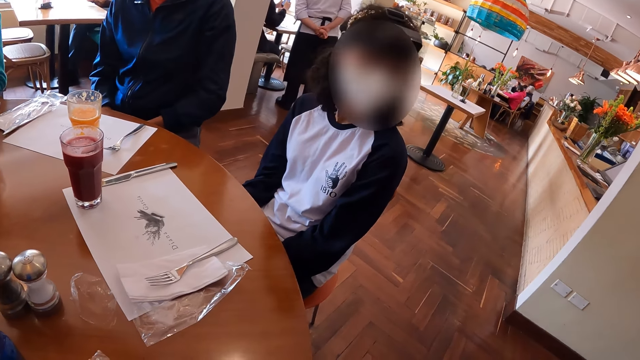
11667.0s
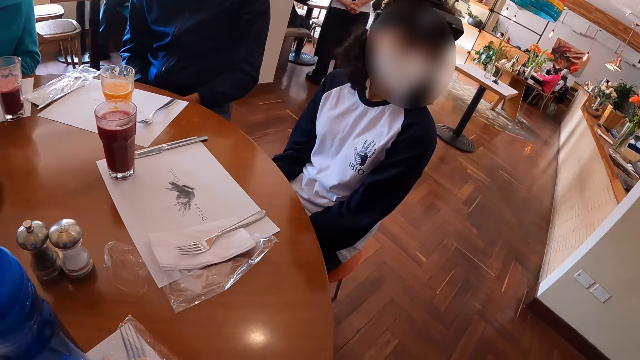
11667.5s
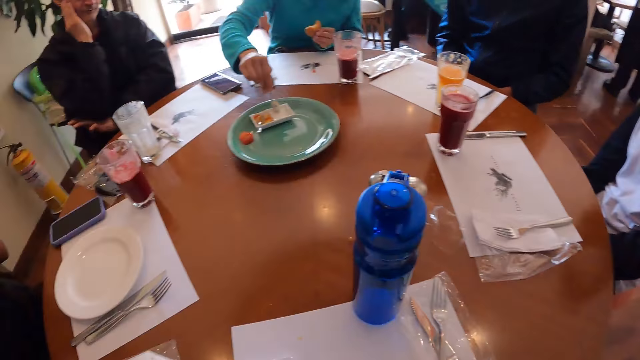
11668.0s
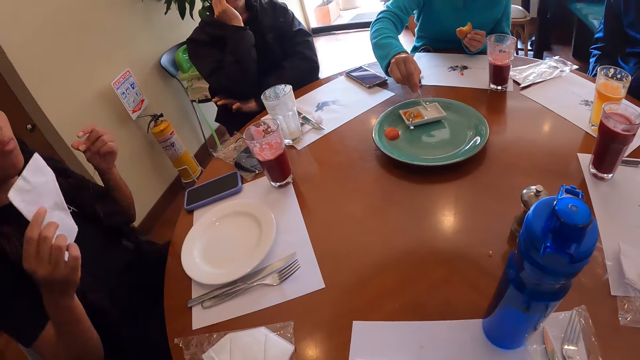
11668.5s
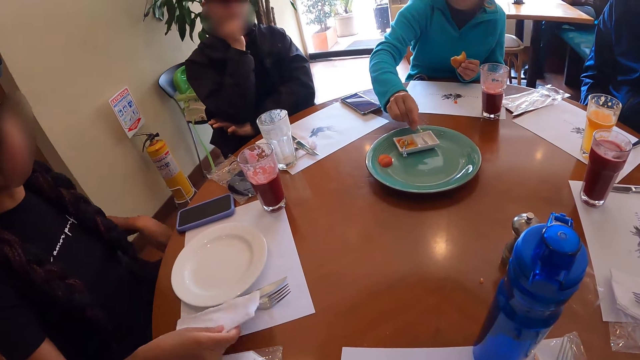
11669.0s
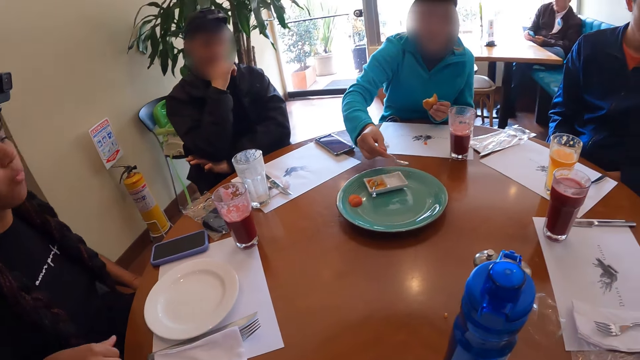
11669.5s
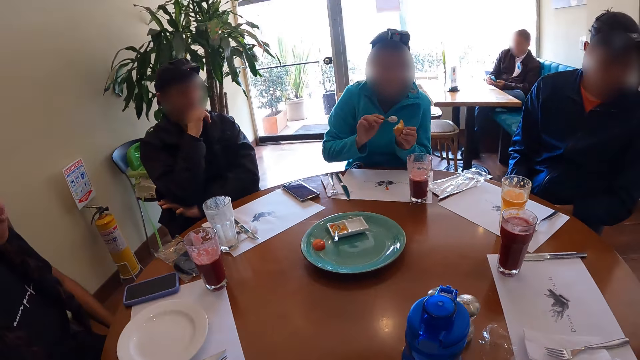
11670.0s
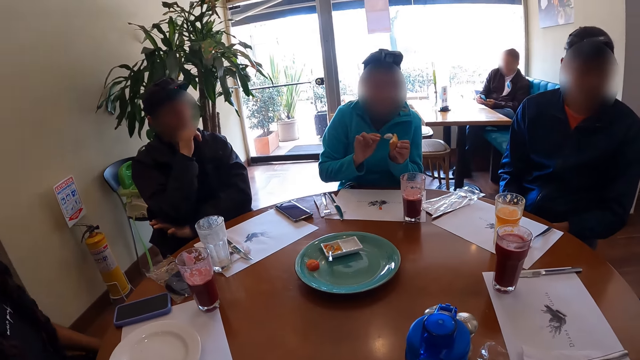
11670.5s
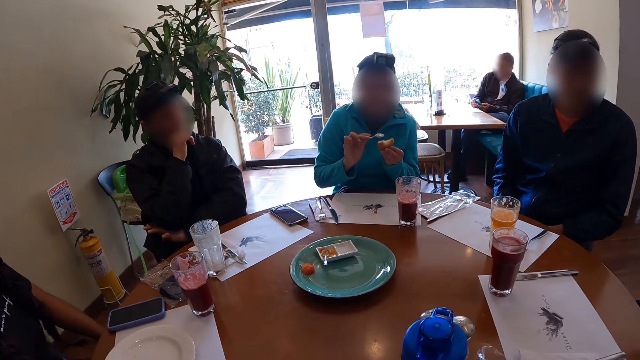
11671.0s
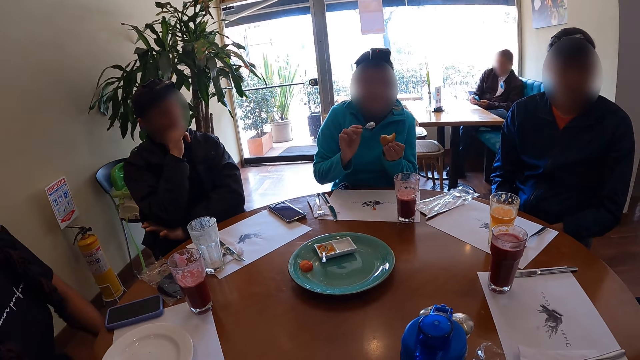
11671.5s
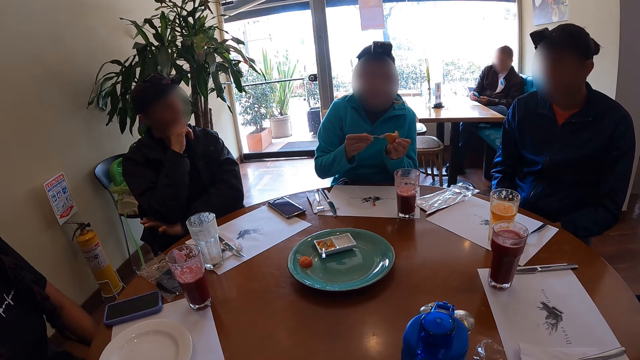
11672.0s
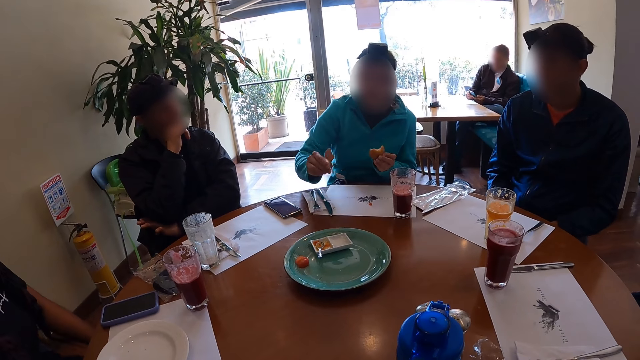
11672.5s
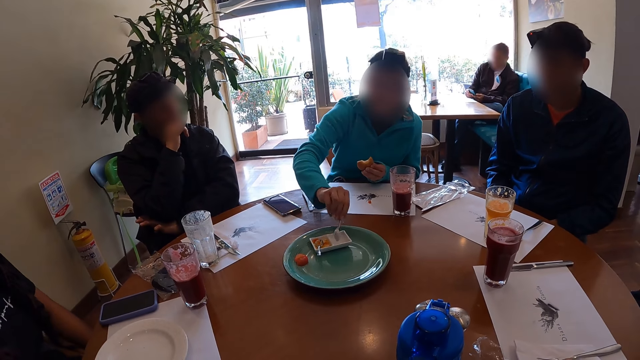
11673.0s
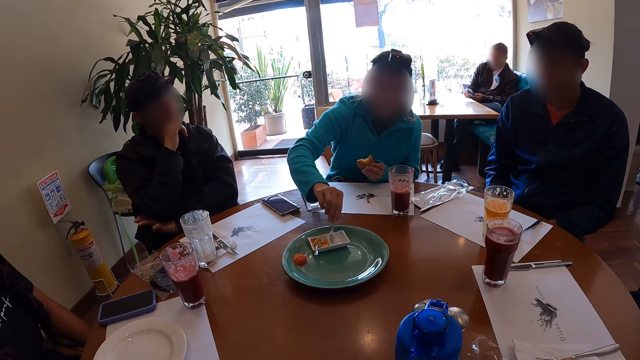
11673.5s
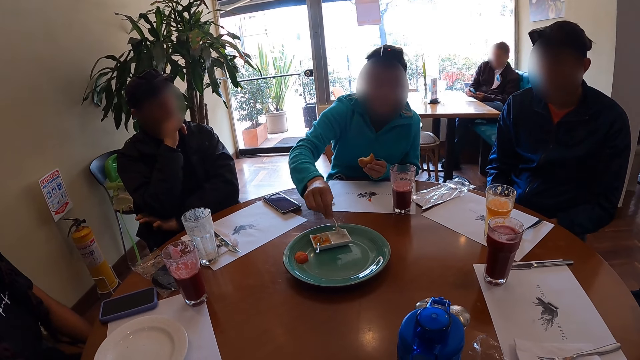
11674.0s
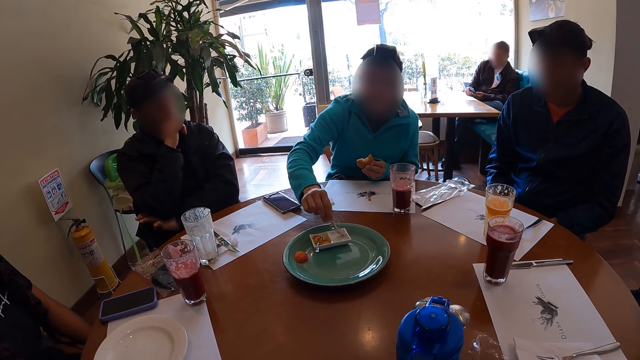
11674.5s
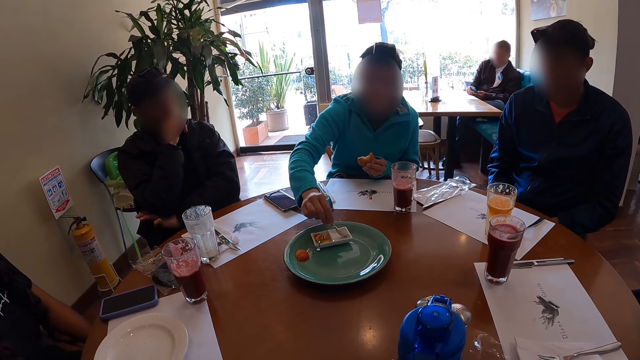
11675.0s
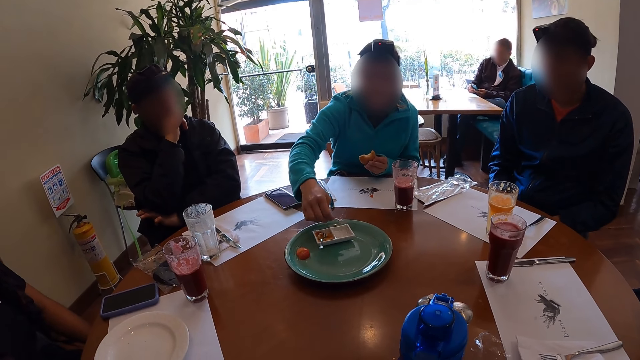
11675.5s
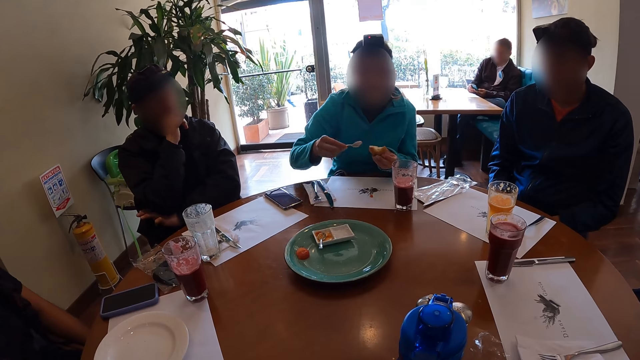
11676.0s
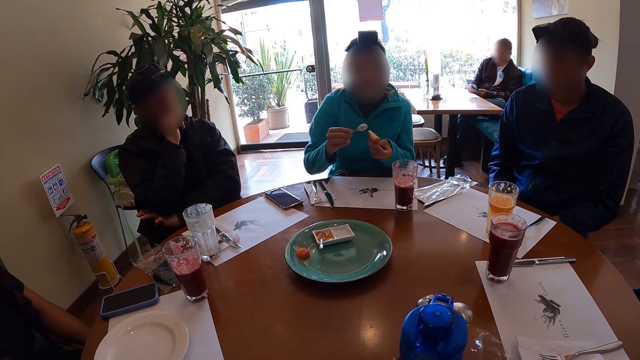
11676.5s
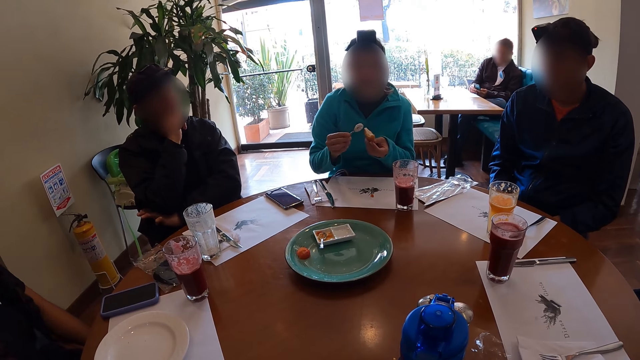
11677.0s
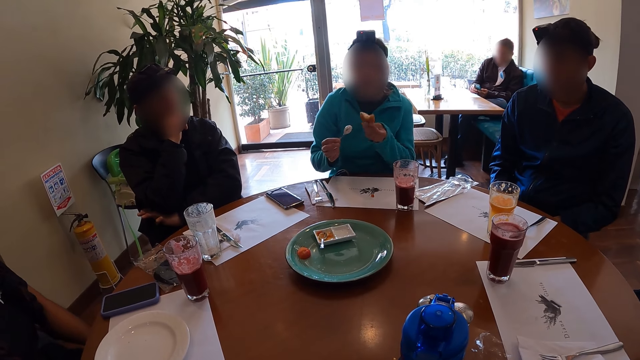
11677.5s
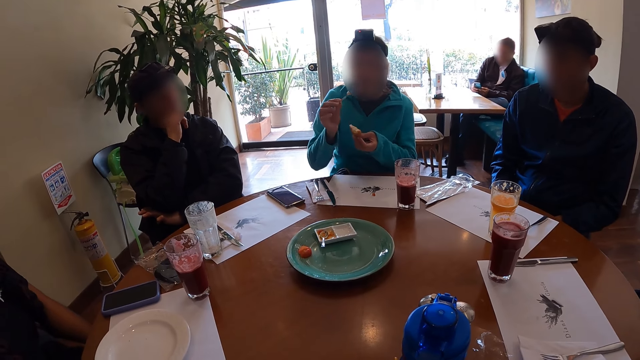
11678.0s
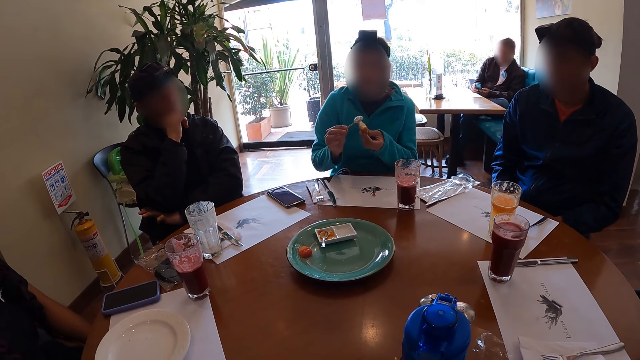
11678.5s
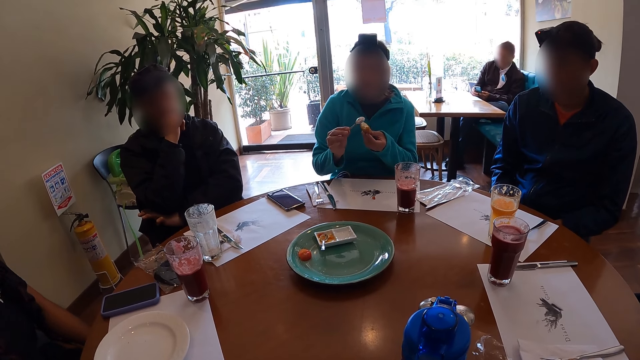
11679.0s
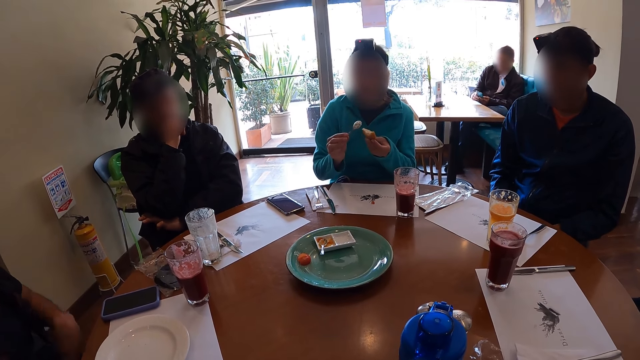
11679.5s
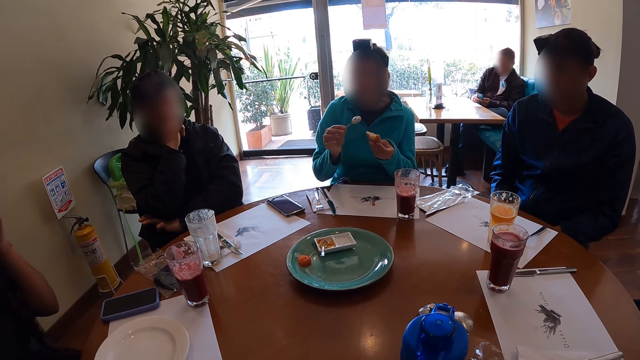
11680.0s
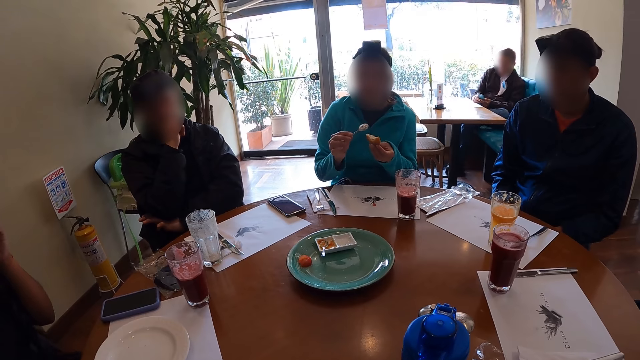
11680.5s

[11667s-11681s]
A woman scoops some ranch dressing from the partition plate with the spoon in her right hand. Another woman removes her left hand from the tissue paper in both hands. The other woman places the tissue paper on the table with her right hand. The first woman cleans the spoon in her right hand with the bun in her right hand. The first woman scoops some ranch dressing from the partition plate with the spoon in her right hand. The first woman cleans the spoon in her right hand with the bun in her right hand.

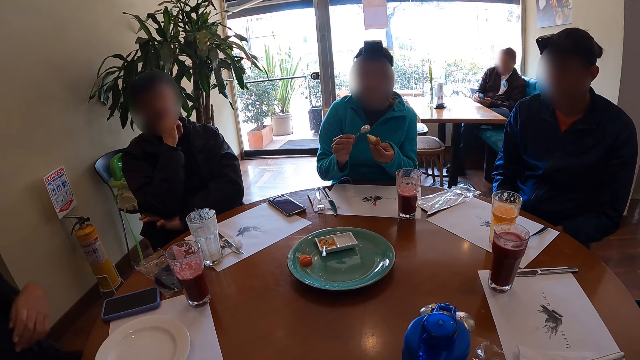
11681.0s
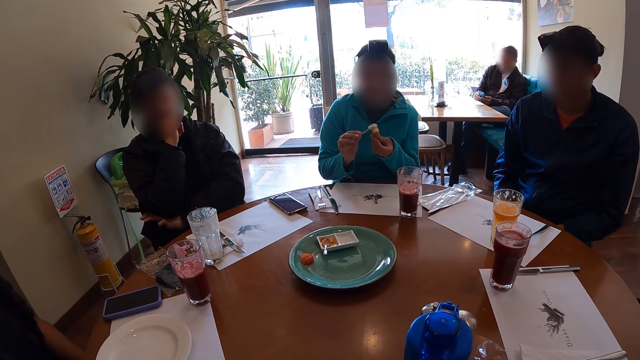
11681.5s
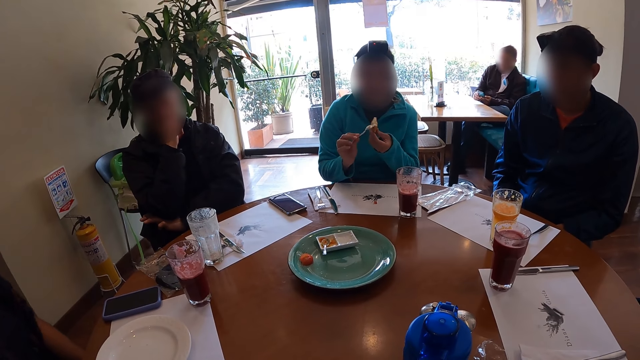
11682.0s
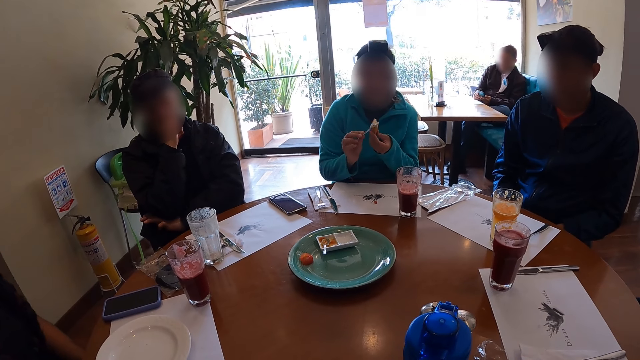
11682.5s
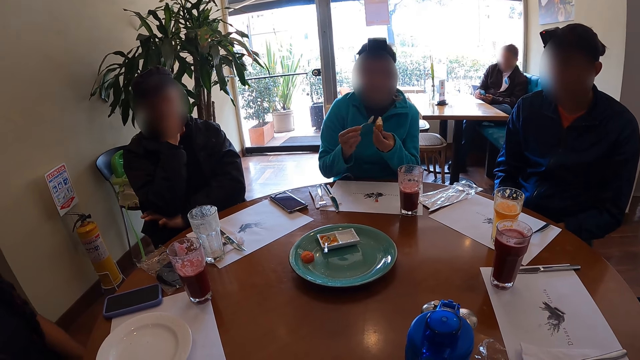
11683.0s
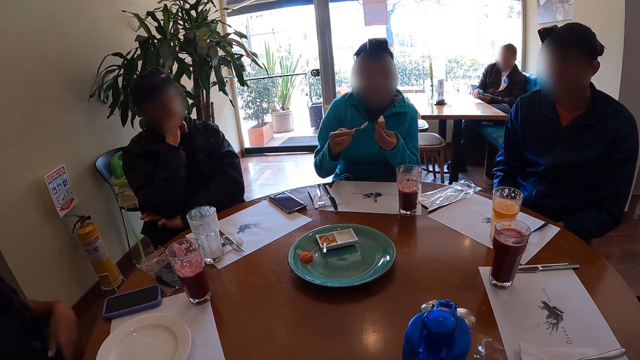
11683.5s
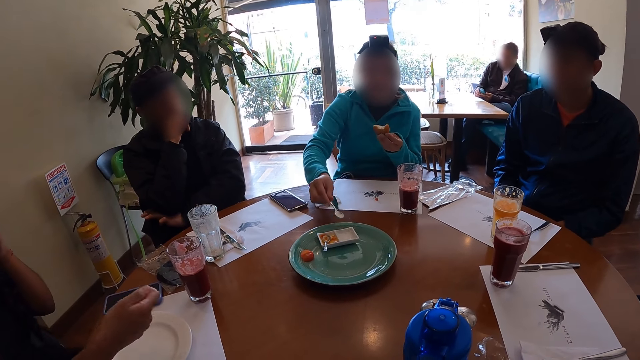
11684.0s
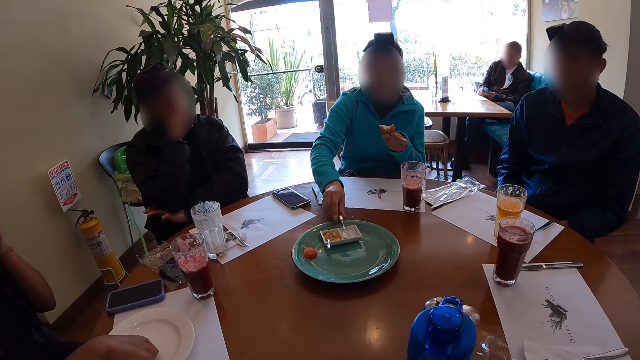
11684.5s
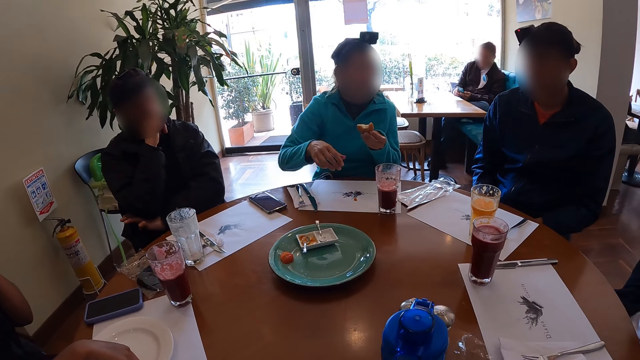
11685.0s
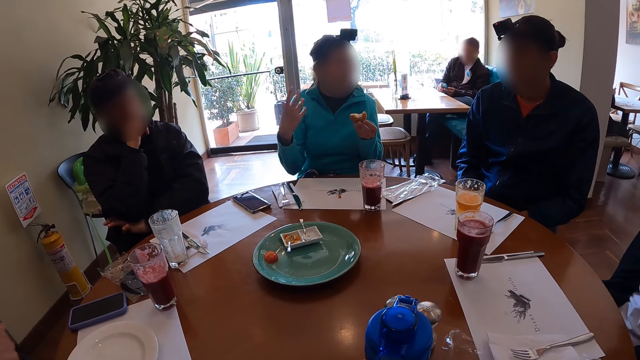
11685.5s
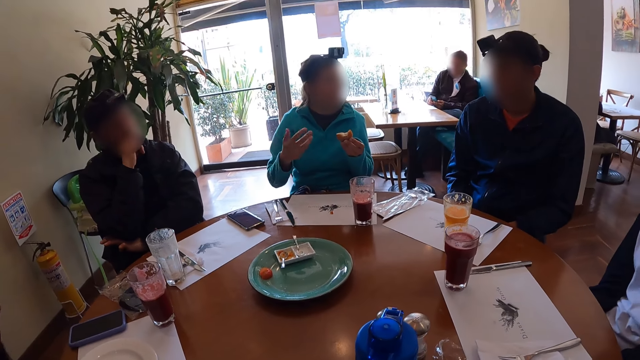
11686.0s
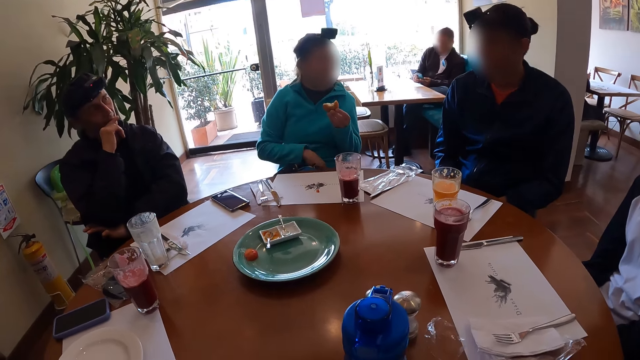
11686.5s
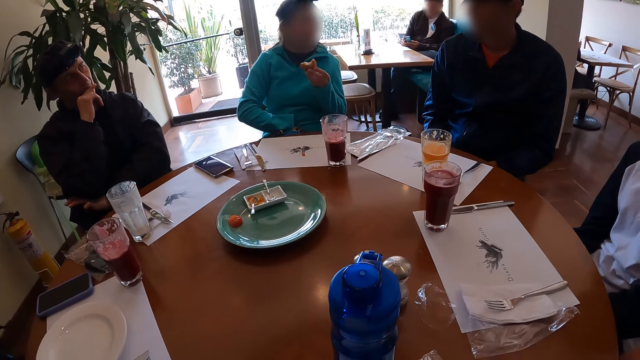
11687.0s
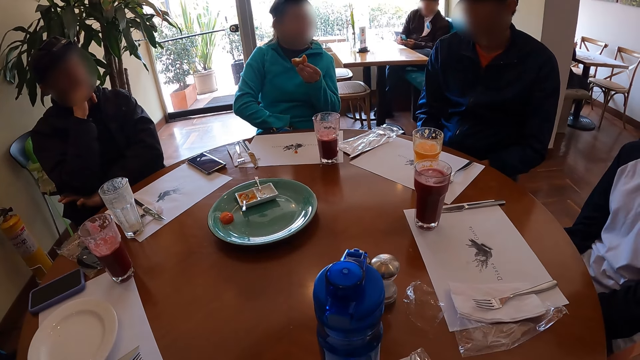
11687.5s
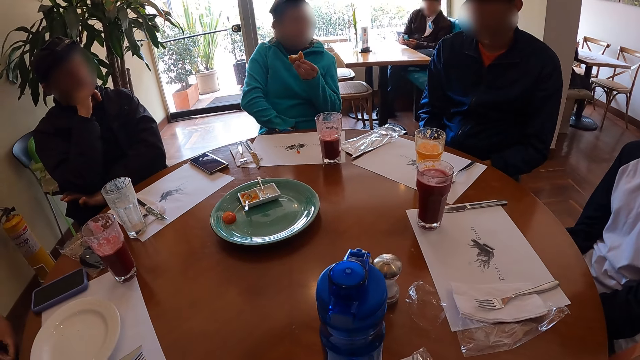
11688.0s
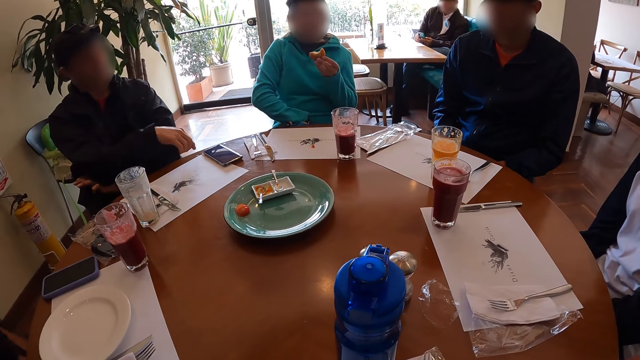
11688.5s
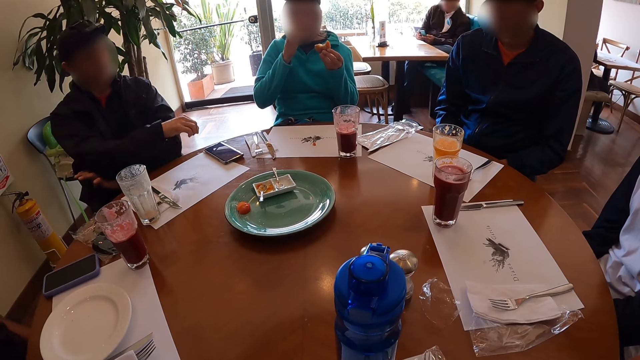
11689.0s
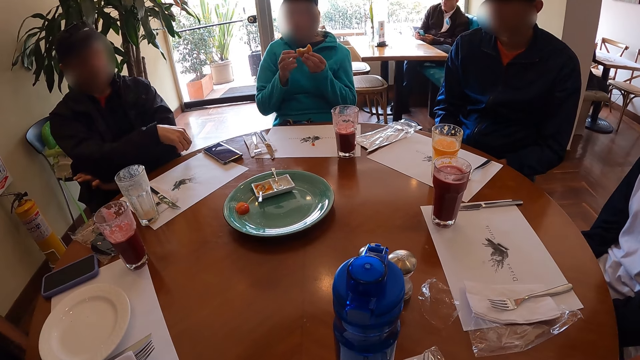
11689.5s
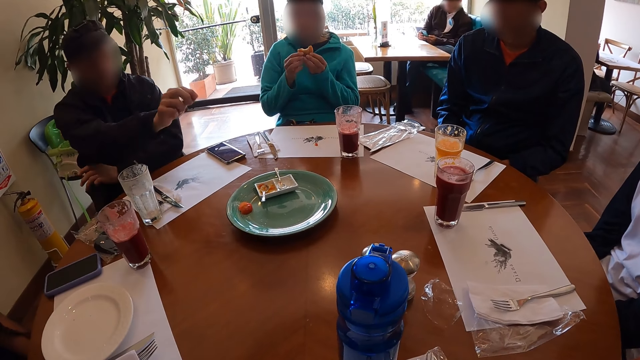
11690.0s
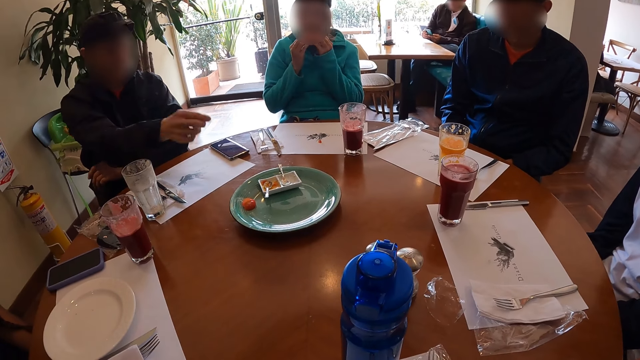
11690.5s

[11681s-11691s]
The woman places the spoon in the partition plate with her right hand. She holds the bun with both hands.
